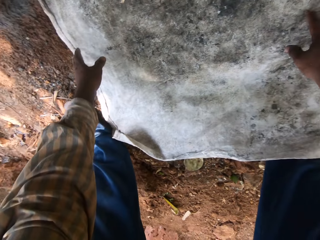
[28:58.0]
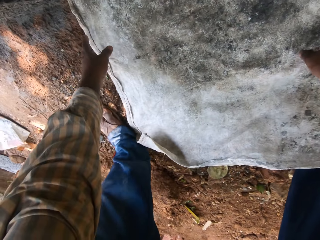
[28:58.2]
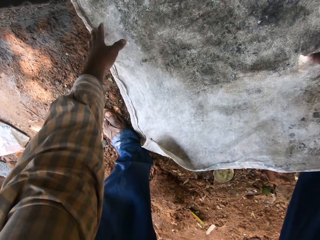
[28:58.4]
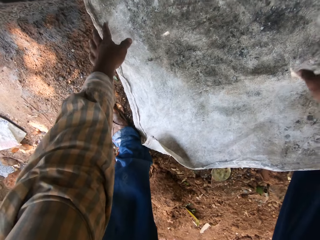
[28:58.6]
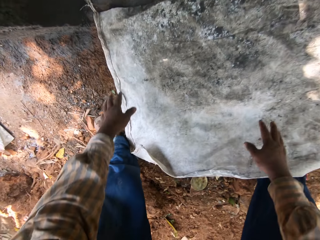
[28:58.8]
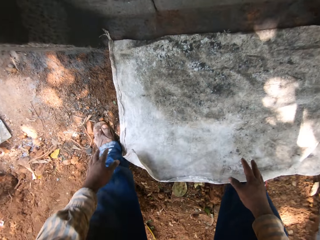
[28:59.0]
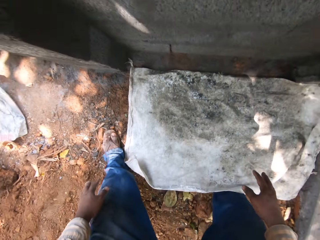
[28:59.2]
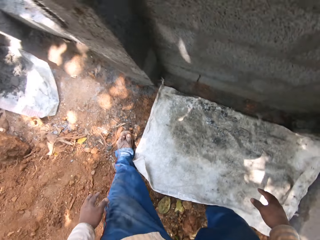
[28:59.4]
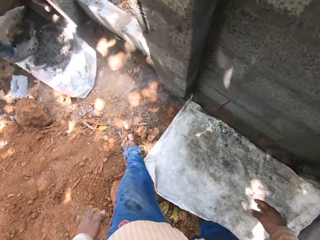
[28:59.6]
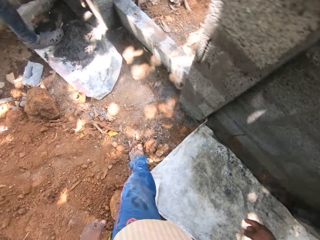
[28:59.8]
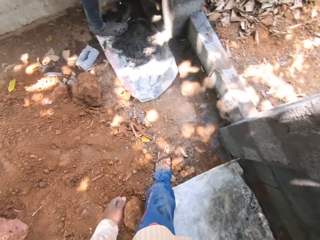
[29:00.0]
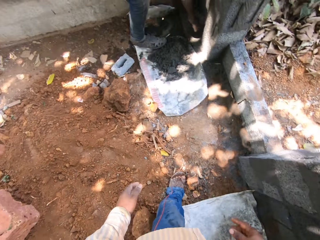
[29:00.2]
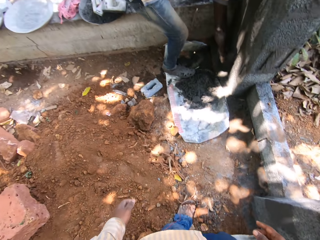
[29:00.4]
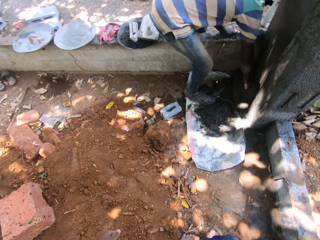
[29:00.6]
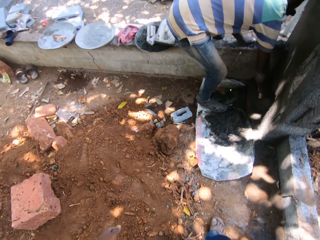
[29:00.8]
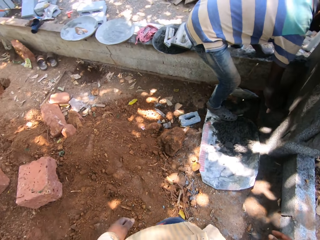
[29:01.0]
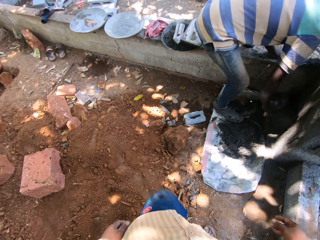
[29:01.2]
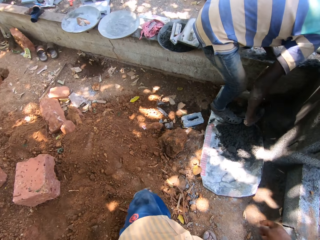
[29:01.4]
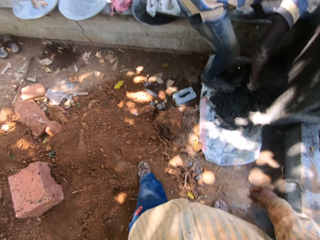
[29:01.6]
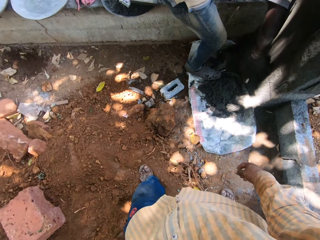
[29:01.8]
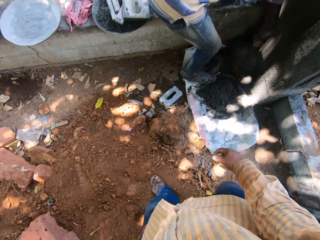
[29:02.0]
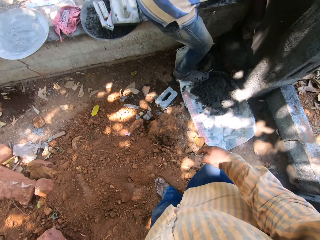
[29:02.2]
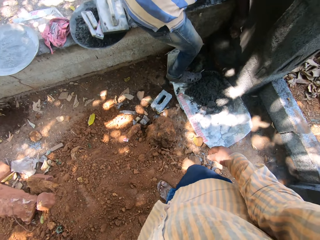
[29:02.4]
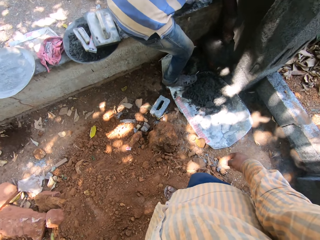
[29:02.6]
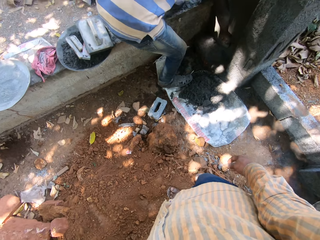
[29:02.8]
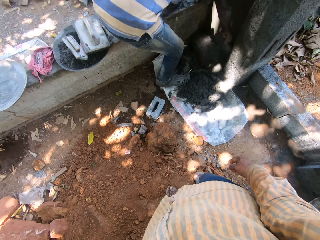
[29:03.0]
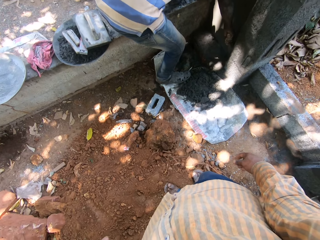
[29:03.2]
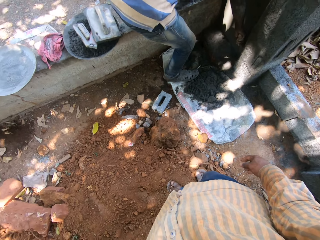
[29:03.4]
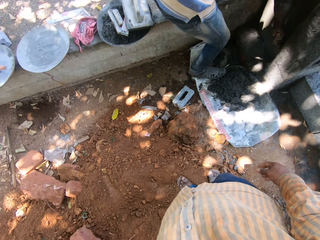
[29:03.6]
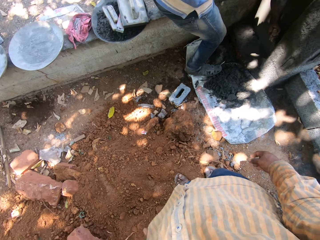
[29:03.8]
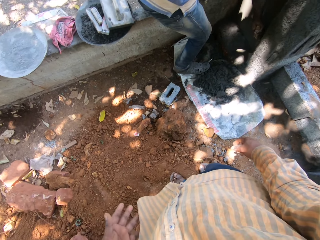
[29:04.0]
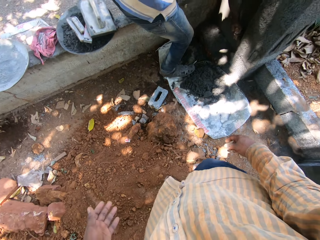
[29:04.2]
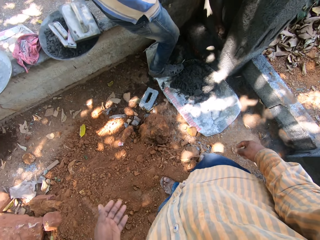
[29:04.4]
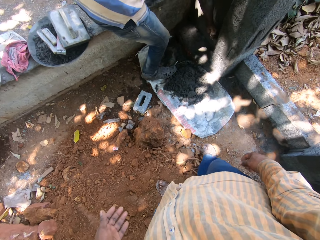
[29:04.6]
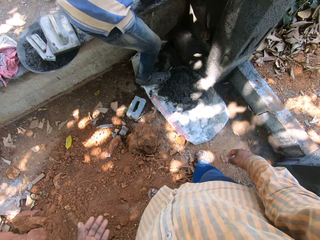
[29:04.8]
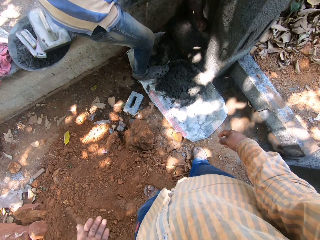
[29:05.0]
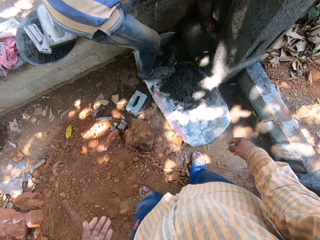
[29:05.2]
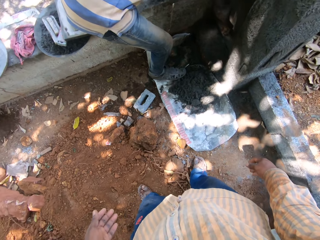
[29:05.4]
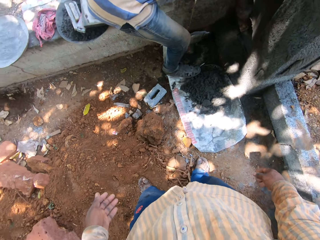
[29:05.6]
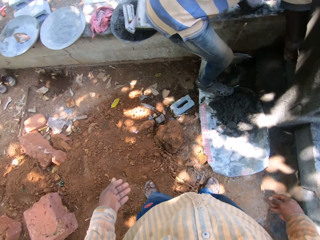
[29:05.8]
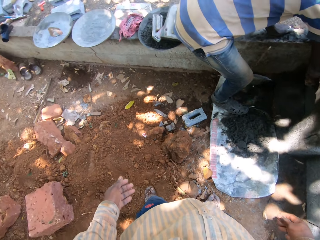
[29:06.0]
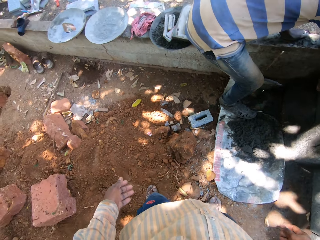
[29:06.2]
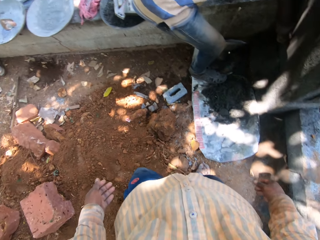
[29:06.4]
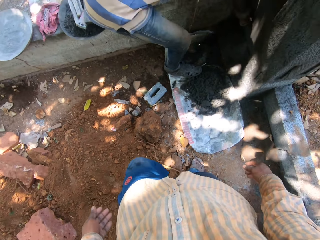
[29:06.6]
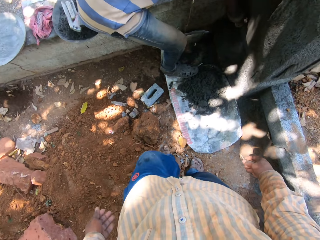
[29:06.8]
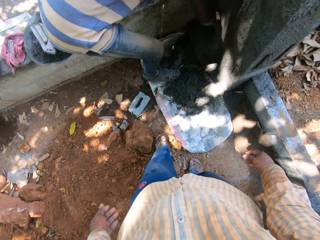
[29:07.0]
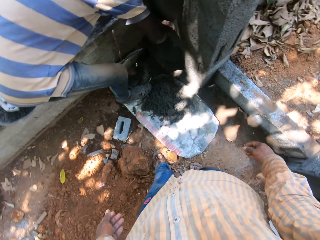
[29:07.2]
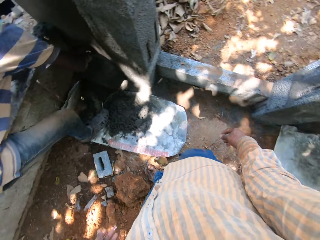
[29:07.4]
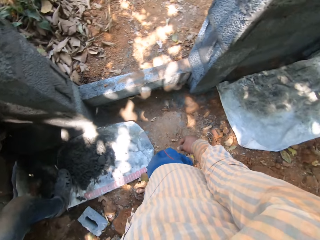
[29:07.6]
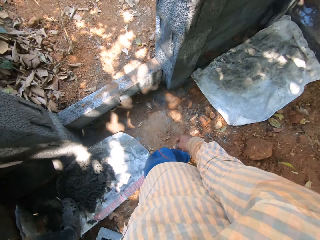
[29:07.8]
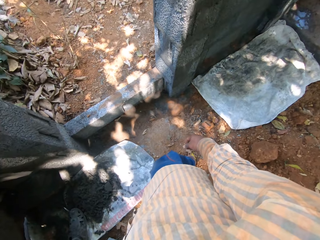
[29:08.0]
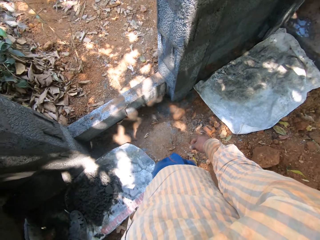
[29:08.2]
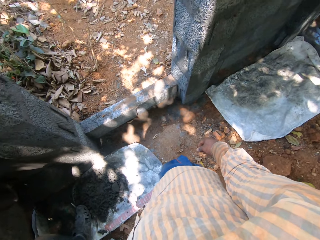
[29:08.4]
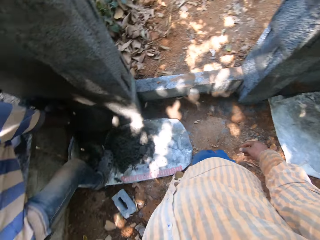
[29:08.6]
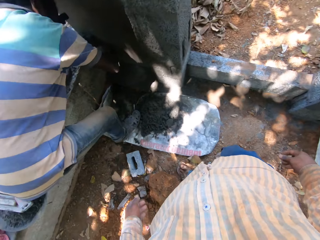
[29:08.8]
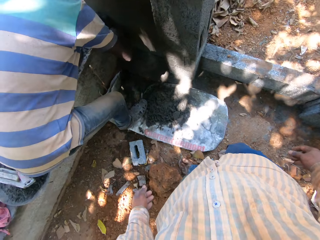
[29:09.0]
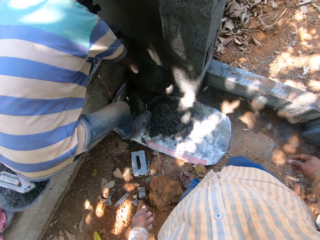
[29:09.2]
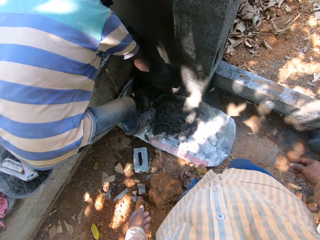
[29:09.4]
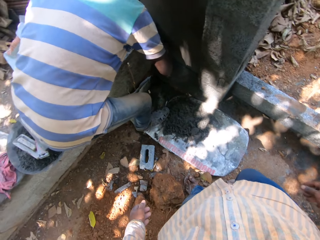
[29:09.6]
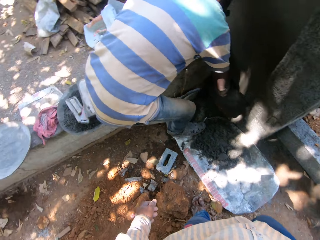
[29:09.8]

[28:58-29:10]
The man plasters the wall with the cement mix and the gauging trowel in his right hand. The camera wearer walks around the site. The man constructs a wall. The camera wearer stands on the site beside the man.

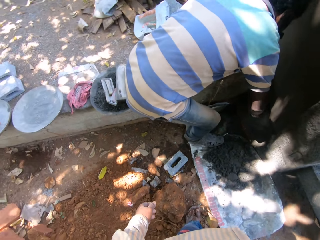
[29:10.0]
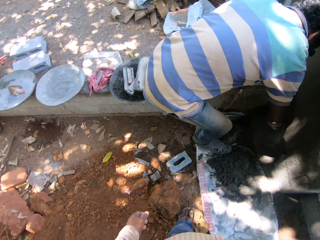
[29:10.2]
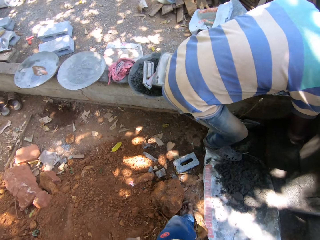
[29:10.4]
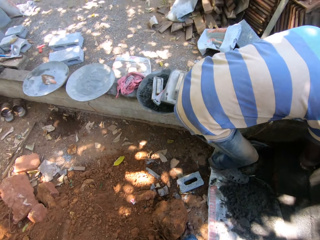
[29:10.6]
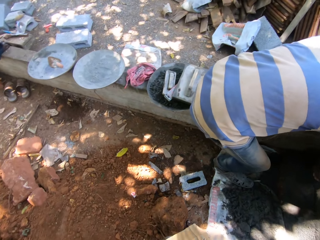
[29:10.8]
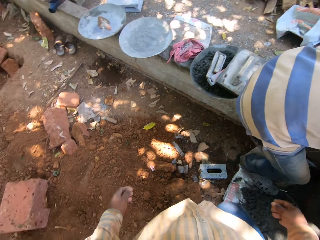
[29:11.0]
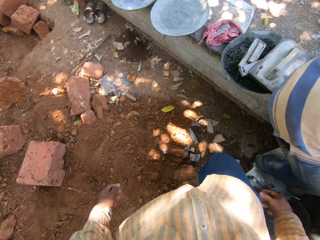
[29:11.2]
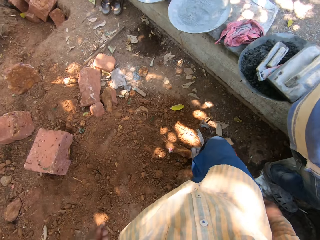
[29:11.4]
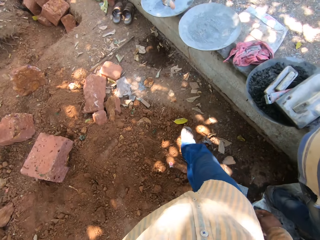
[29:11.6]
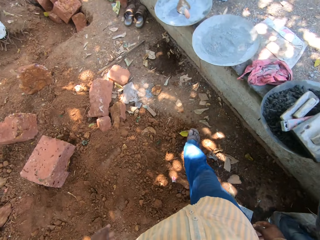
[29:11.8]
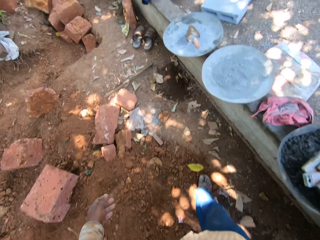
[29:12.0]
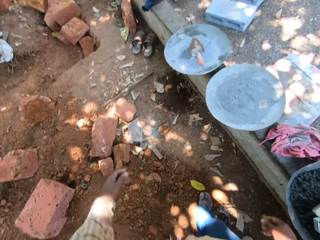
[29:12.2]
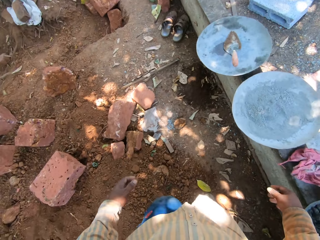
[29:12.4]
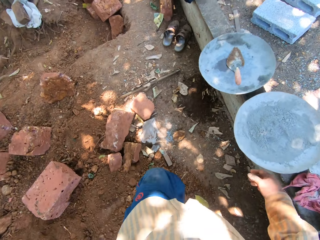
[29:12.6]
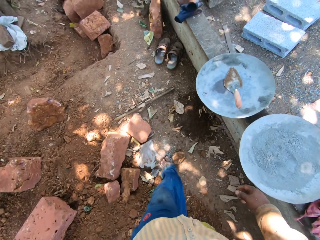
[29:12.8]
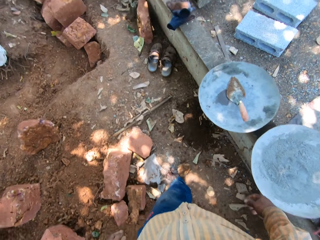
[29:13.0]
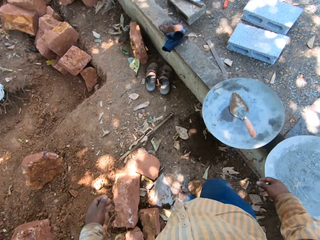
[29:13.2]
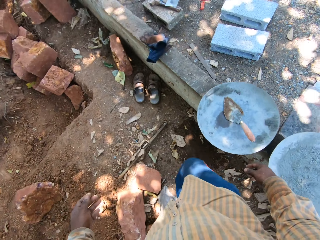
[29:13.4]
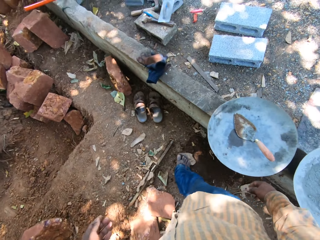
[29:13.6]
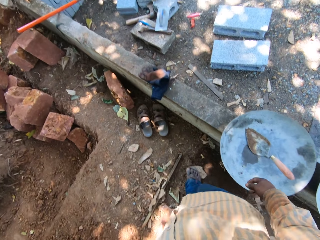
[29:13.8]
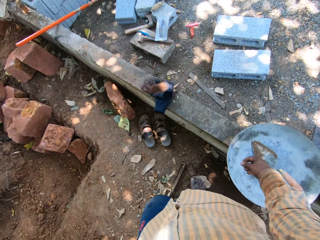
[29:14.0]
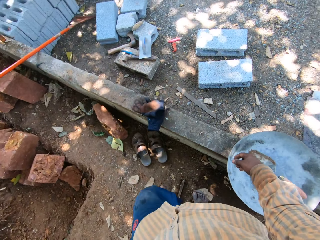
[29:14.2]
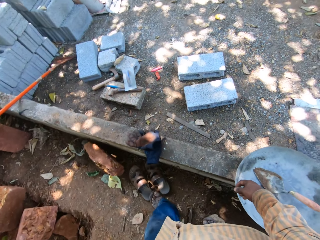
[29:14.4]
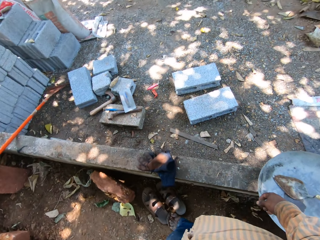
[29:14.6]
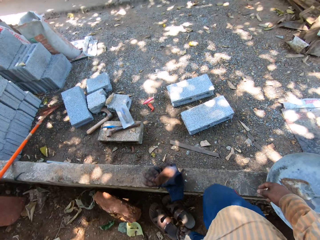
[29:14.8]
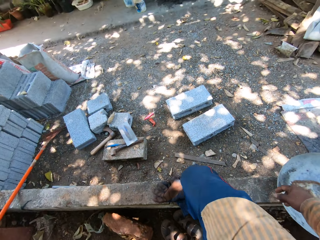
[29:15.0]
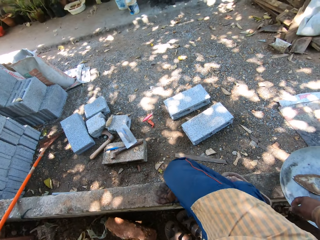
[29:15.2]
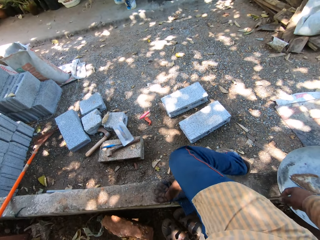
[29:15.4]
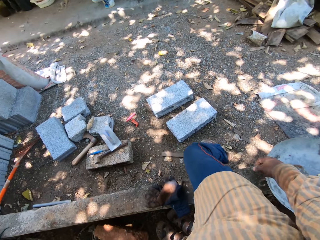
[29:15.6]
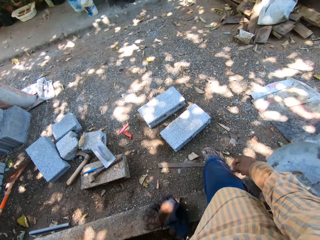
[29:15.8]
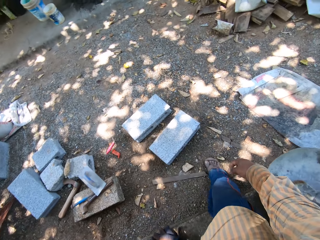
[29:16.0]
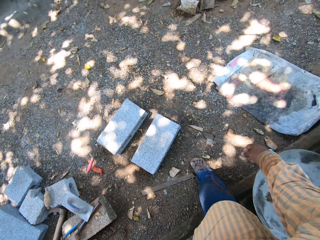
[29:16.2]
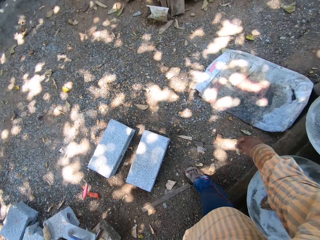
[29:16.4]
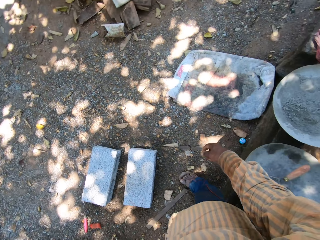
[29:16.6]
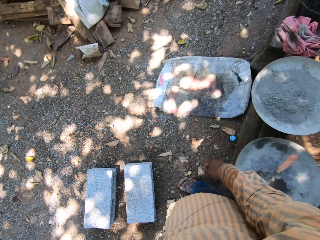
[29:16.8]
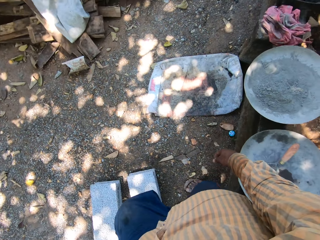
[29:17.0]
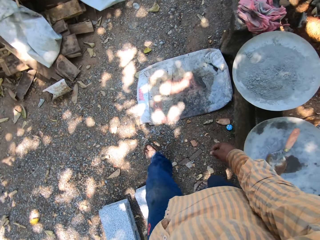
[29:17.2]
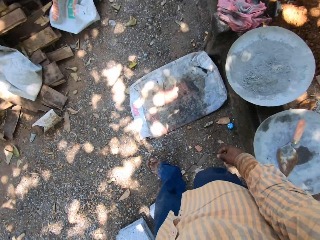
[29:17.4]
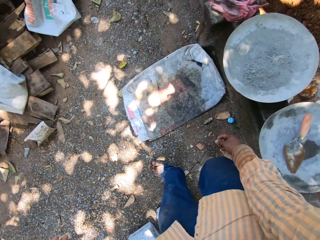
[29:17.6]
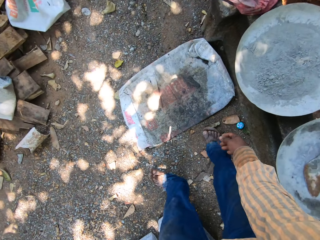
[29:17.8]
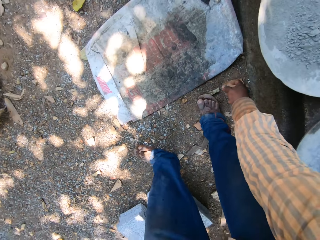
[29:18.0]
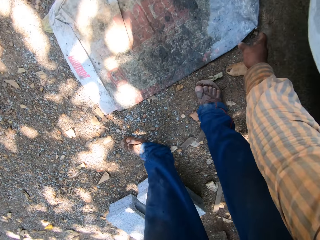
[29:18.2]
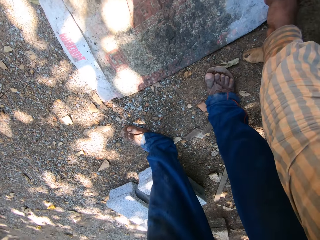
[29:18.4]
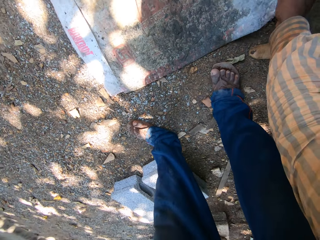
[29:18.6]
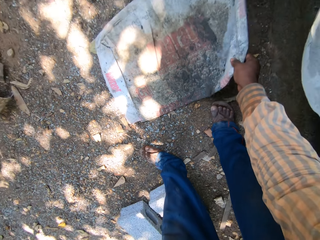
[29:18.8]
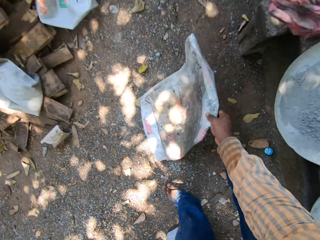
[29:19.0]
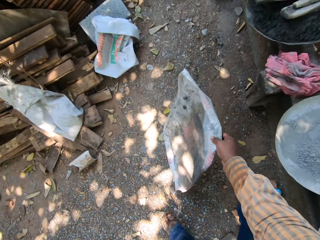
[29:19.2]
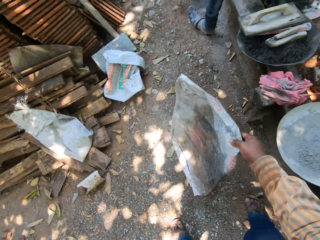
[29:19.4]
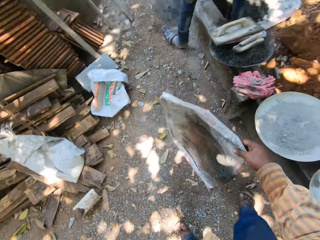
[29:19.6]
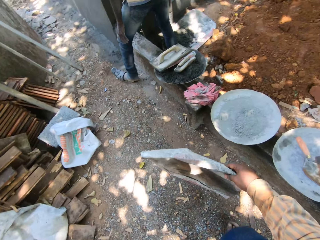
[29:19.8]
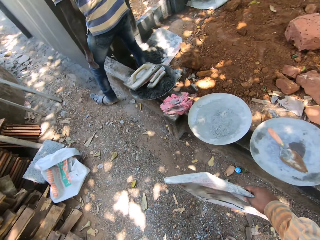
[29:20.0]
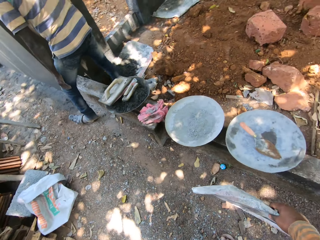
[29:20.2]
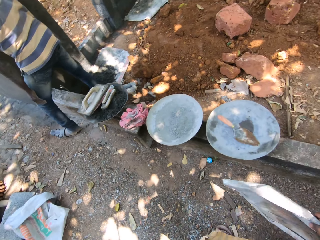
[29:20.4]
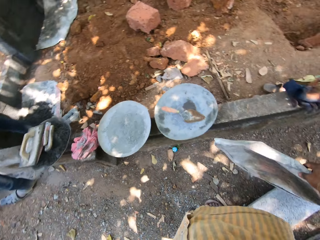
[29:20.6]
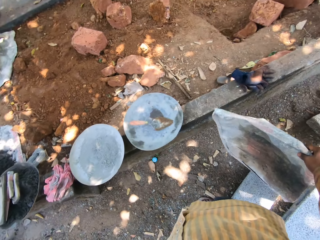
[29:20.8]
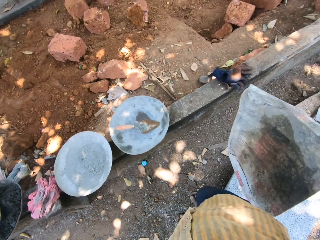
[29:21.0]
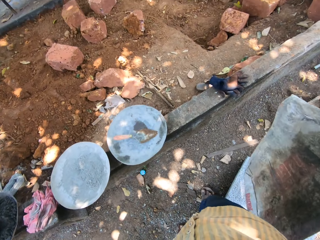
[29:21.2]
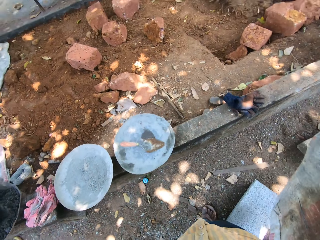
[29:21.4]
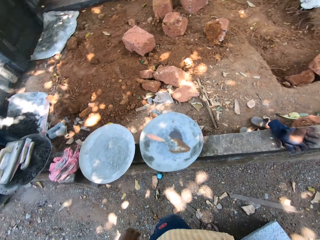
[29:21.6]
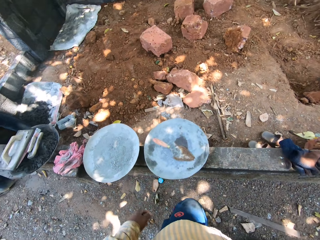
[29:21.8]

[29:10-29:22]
A man scrubs the wall. The camera wearer walks around the site. He jumps through the wall. He picks up the sack on the ground with his right hand.
